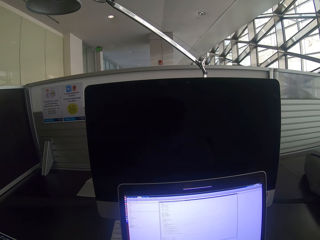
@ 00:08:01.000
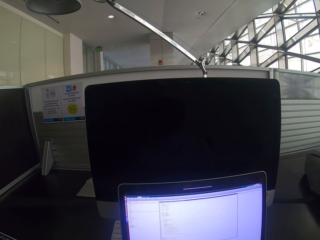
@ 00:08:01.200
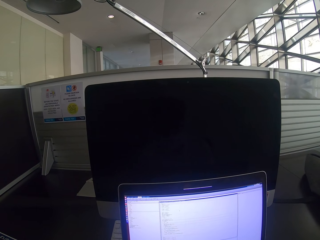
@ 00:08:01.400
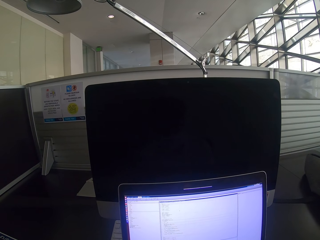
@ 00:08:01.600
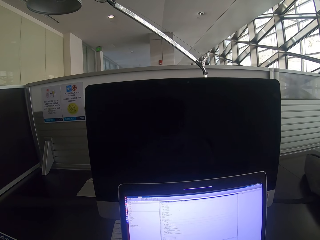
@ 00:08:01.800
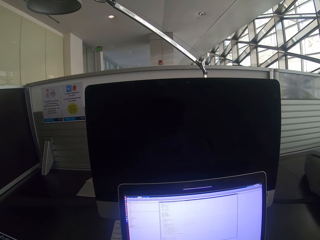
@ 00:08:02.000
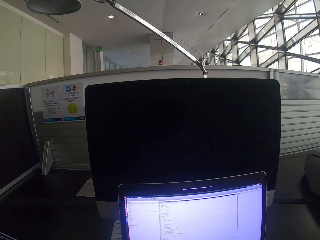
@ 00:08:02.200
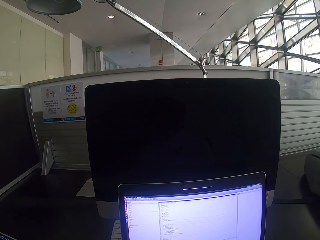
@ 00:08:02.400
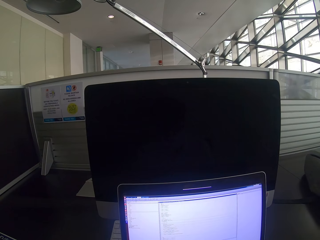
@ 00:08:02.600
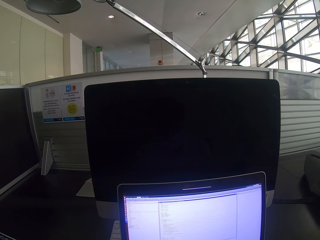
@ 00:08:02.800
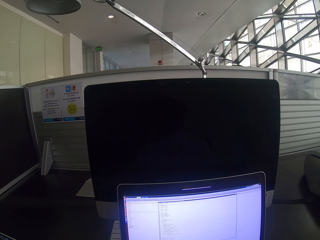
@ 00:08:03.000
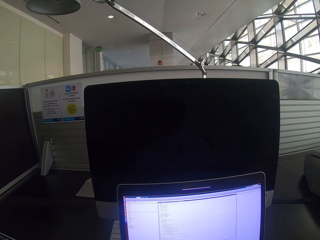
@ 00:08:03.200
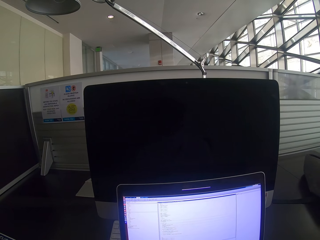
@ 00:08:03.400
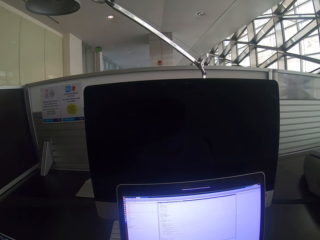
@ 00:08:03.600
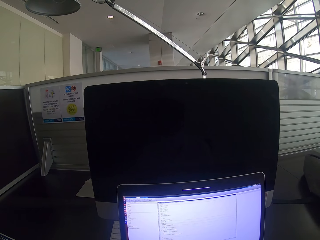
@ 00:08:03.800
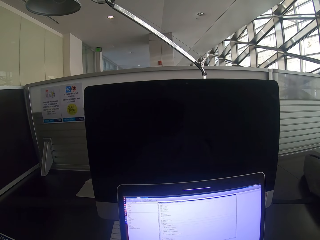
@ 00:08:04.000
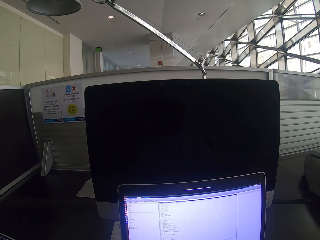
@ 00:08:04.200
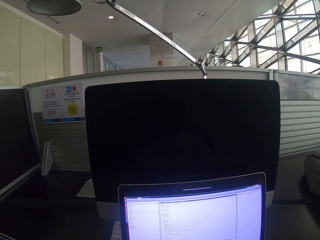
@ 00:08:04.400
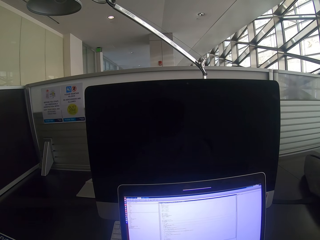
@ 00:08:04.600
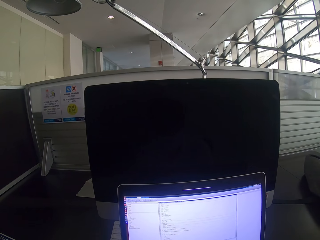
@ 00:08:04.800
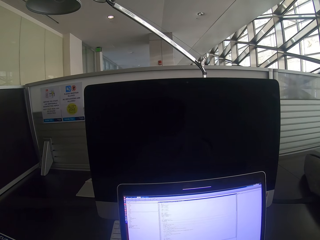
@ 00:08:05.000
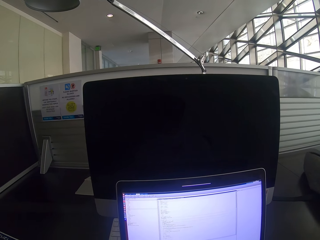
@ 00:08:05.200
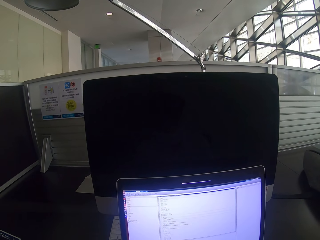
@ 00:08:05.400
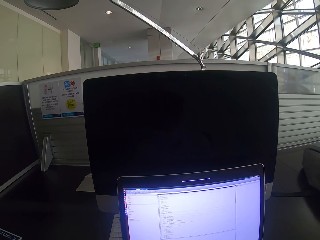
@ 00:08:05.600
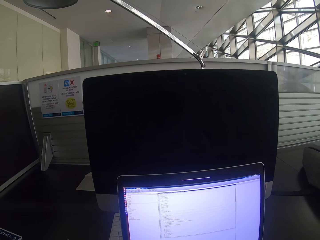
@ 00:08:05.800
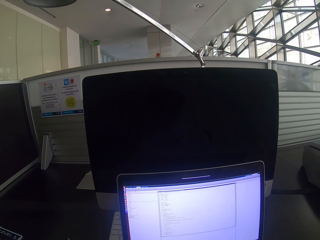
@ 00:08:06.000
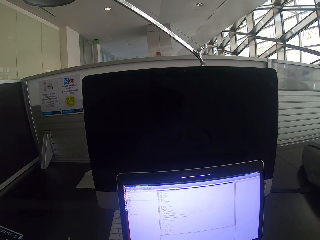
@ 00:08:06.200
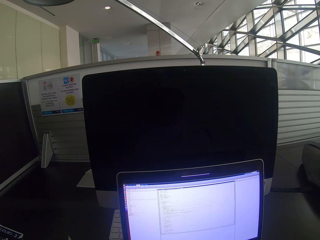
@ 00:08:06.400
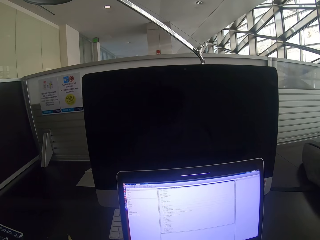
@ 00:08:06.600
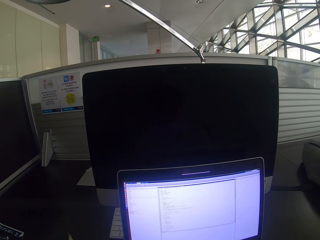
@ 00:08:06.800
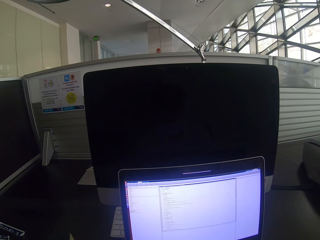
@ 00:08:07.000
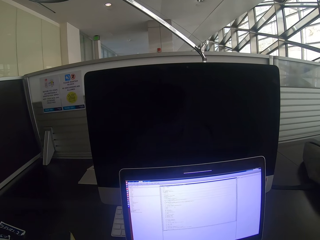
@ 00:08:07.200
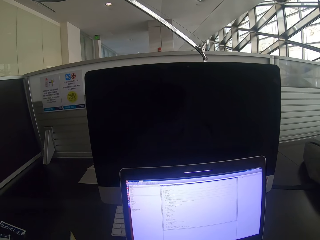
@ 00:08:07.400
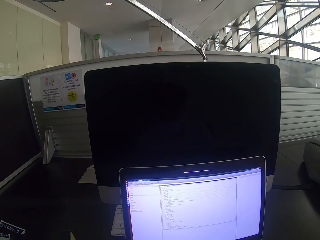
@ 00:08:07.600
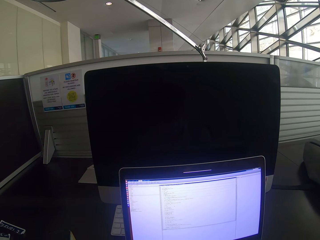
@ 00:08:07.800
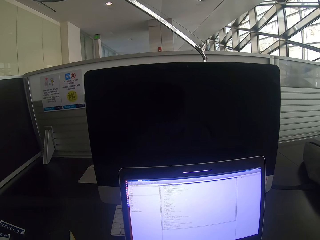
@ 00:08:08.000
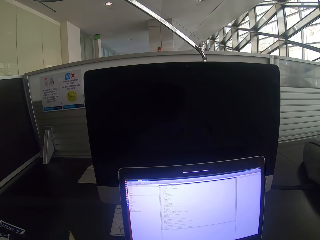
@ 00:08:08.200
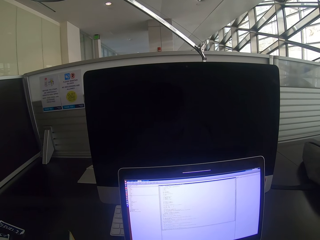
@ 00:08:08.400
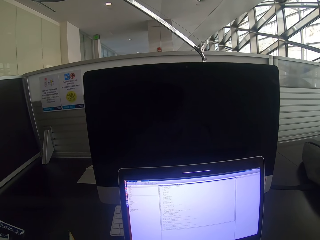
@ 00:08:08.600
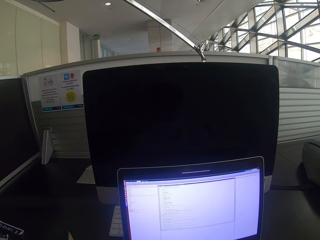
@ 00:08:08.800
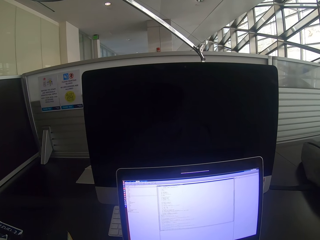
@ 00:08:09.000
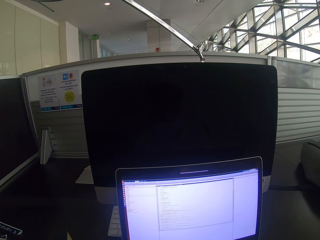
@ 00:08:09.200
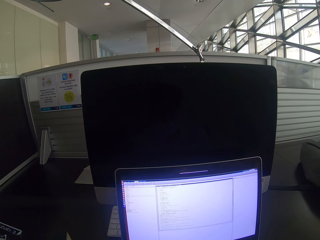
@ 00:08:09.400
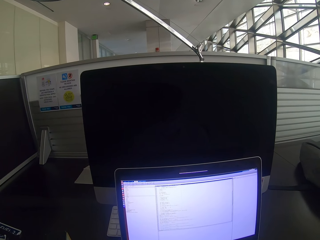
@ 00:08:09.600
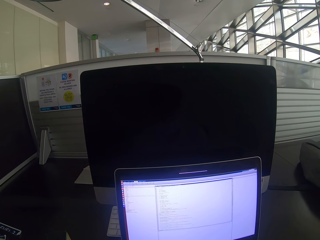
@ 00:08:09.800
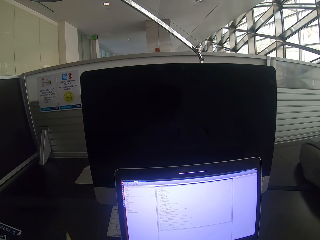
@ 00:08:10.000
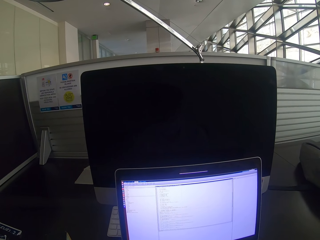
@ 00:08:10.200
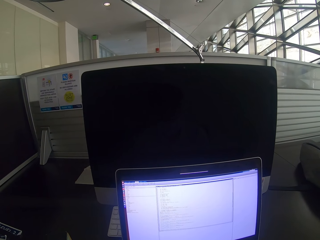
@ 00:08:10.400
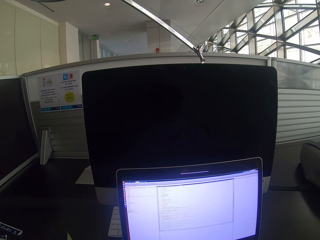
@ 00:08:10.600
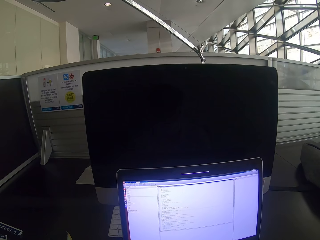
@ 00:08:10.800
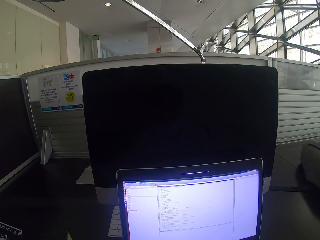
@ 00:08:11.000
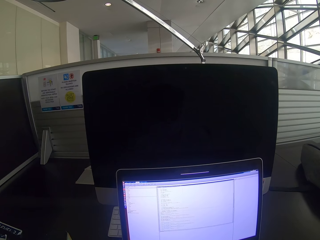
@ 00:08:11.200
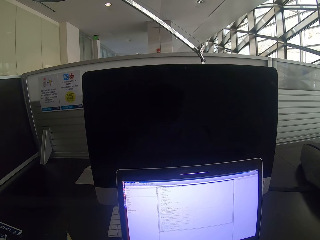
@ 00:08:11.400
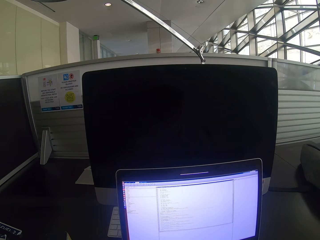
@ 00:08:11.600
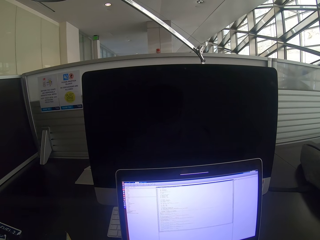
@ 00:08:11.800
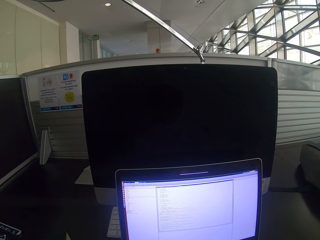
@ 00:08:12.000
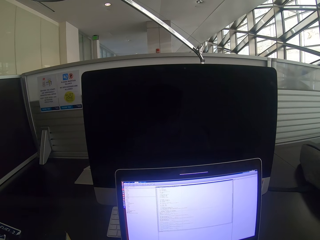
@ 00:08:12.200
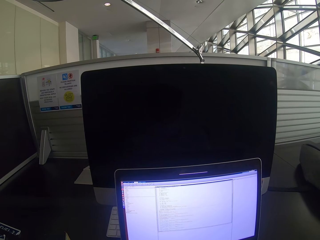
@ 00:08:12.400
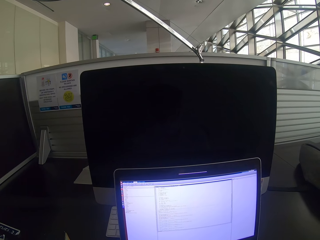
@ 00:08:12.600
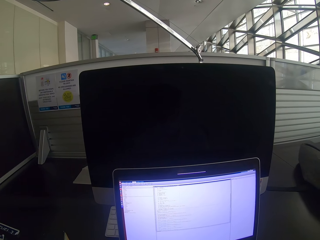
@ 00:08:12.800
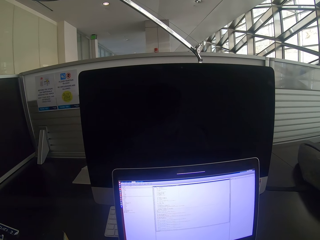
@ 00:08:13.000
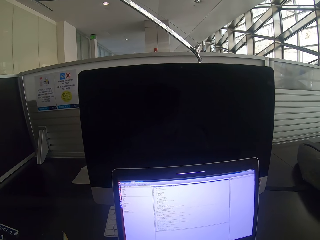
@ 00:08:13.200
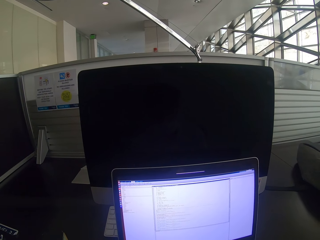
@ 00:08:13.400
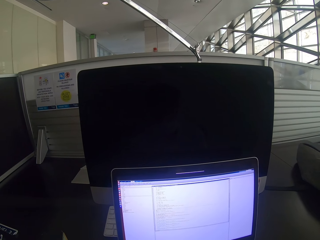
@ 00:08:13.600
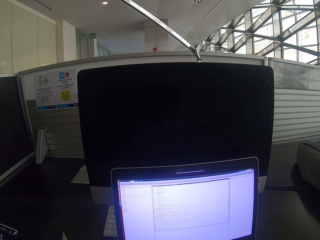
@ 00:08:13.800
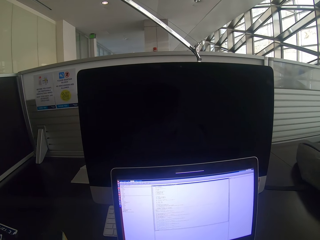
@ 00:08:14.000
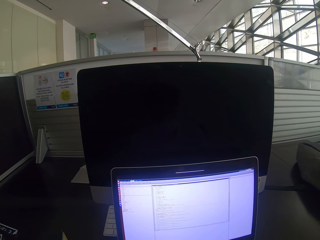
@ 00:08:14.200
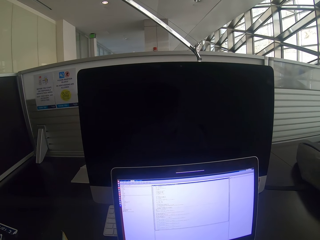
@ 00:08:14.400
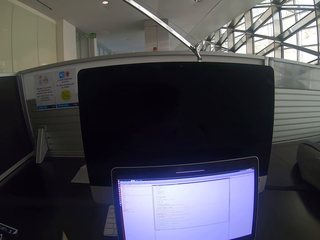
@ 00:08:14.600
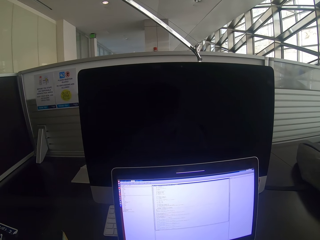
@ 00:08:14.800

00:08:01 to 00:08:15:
The camera wearer stares at the laptop. They scroll the mouse. They stare at the laptop.

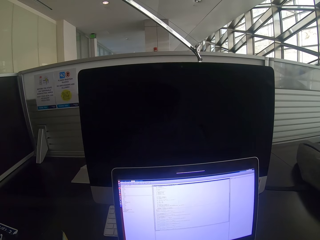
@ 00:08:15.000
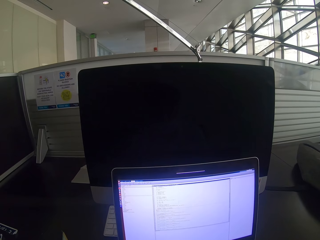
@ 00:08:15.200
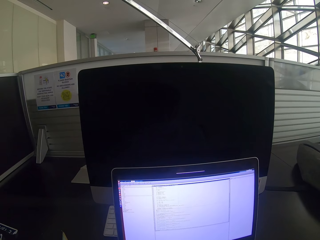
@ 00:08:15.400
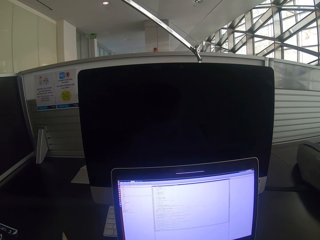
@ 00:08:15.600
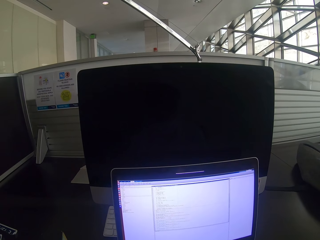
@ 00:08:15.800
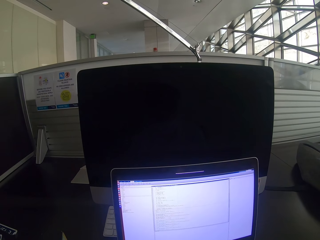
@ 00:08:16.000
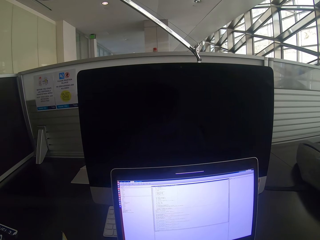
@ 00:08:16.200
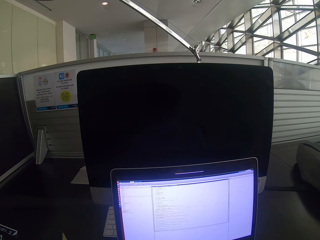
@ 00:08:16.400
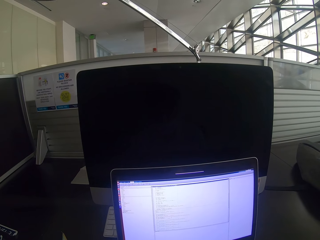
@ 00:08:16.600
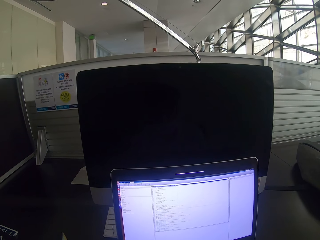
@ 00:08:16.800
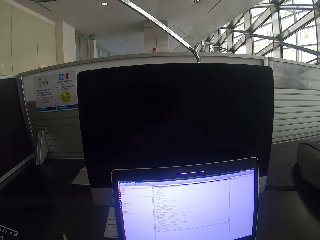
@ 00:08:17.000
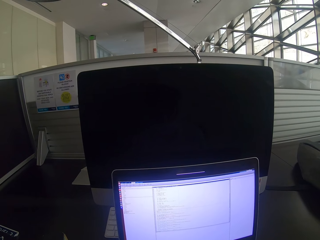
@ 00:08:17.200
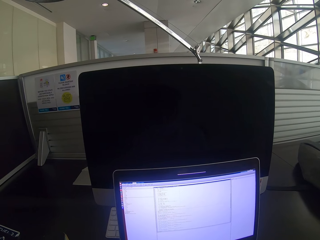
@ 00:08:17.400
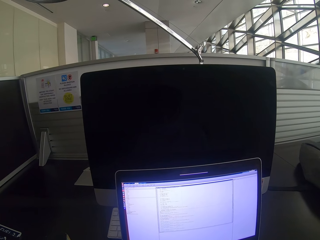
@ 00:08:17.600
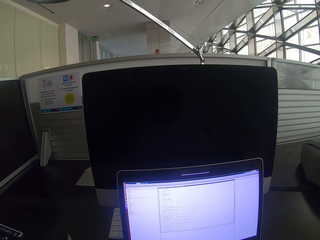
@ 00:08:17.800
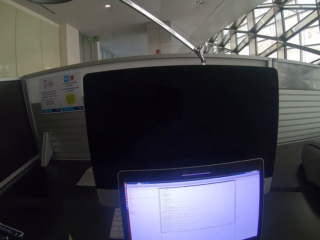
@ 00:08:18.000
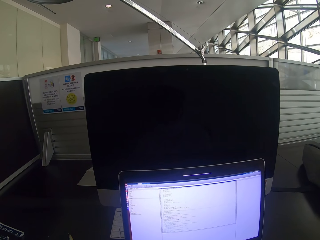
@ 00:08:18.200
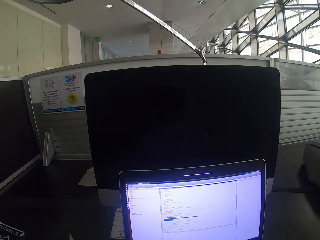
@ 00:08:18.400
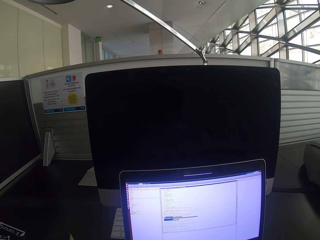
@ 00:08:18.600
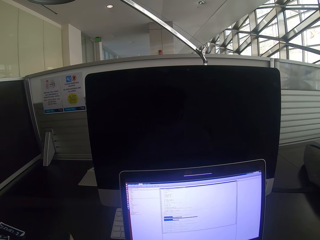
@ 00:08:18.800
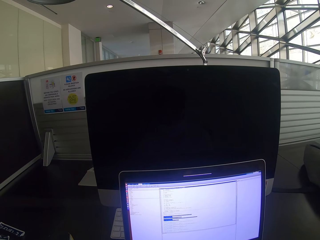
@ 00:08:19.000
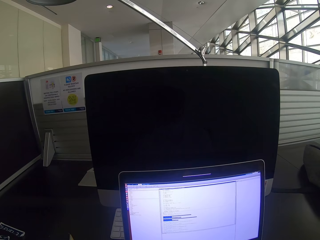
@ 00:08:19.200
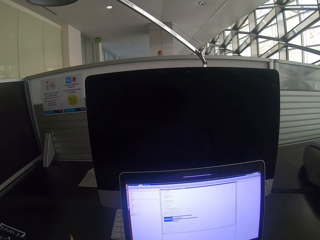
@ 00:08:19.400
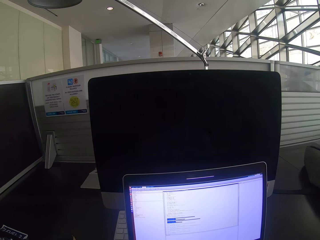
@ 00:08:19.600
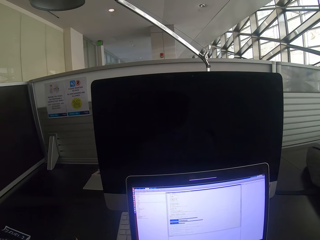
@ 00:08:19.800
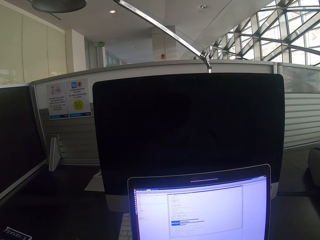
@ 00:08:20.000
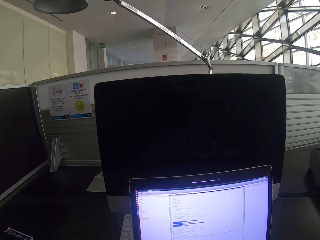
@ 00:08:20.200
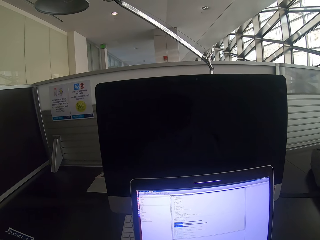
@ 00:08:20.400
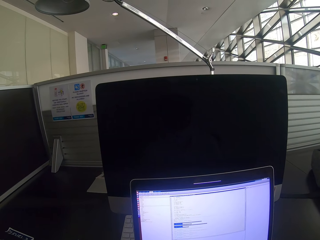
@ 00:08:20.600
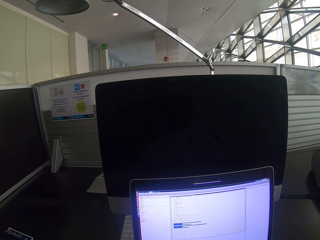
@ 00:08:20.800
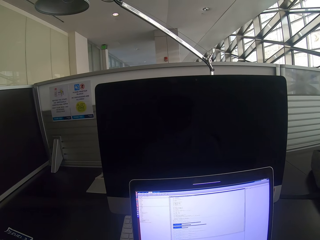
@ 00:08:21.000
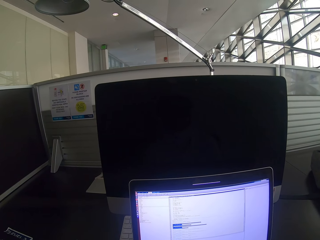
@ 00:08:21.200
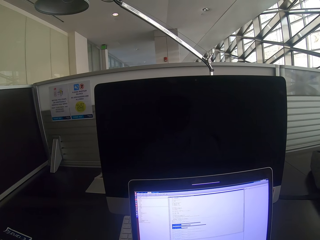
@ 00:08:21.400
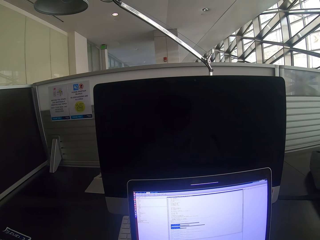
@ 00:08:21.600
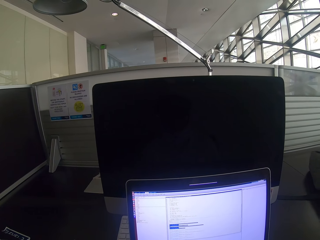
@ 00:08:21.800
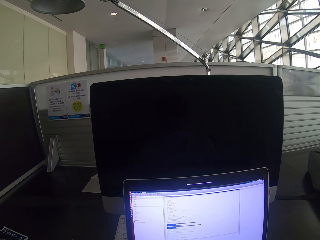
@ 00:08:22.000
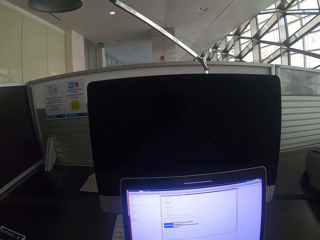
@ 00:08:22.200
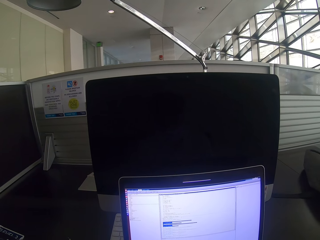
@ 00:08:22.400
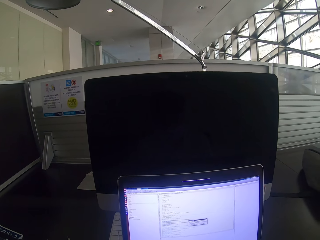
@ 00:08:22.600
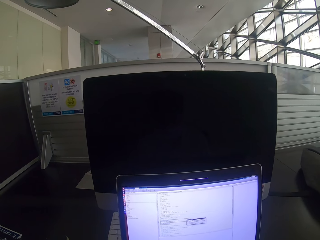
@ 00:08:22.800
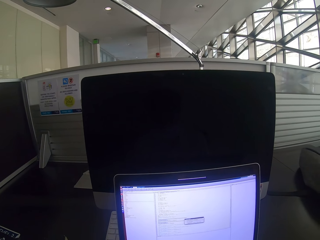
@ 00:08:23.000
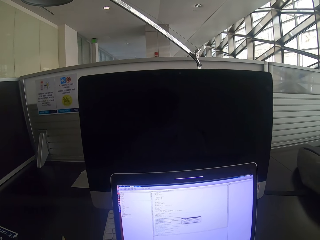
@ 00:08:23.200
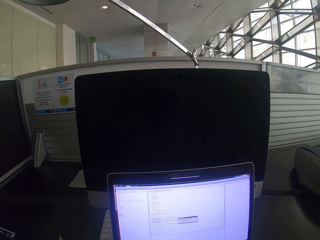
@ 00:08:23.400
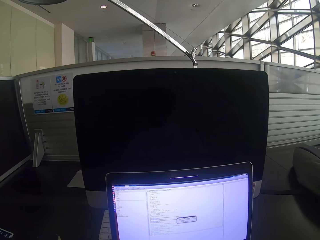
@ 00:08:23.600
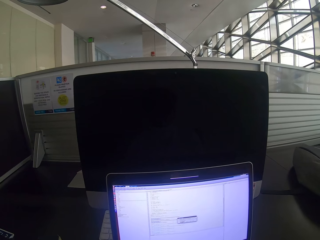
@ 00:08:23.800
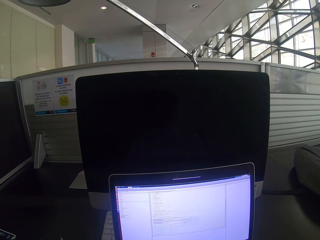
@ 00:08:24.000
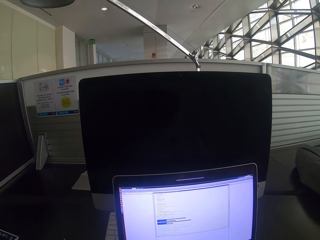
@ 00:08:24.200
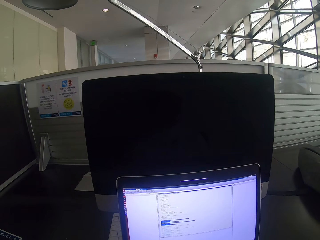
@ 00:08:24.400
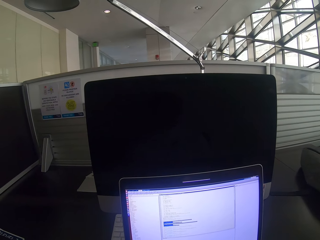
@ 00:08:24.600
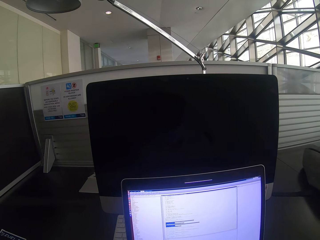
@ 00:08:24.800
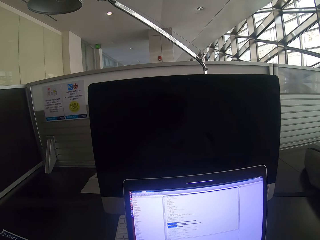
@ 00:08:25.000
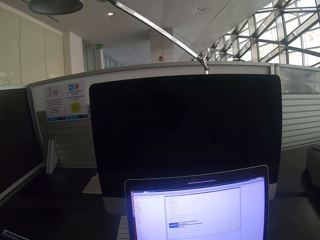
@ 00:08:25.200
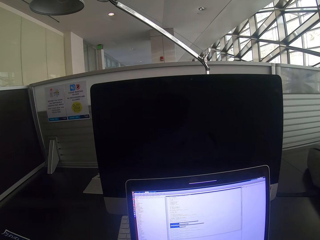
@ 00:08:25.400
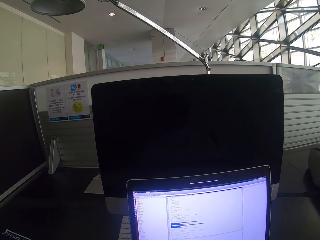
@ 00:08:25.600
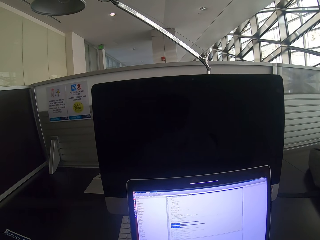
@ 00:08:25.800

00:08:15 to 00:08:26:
The camera wearer scrolls the mouse.
